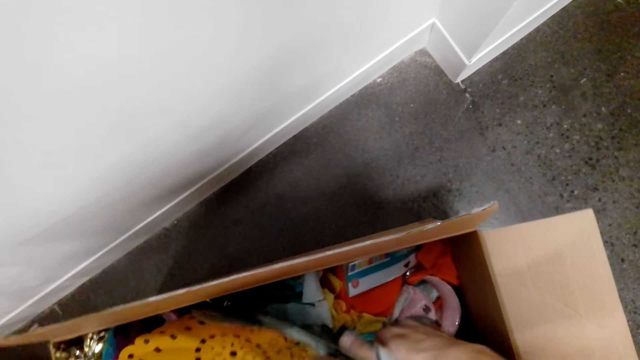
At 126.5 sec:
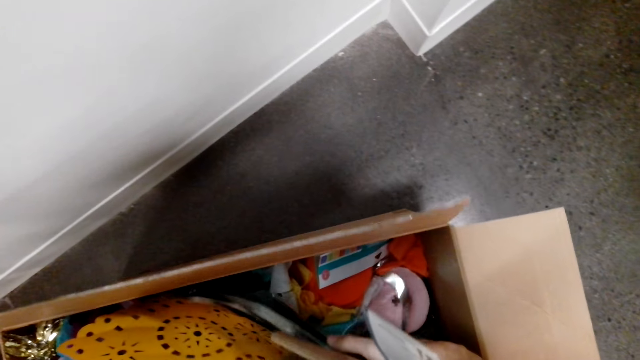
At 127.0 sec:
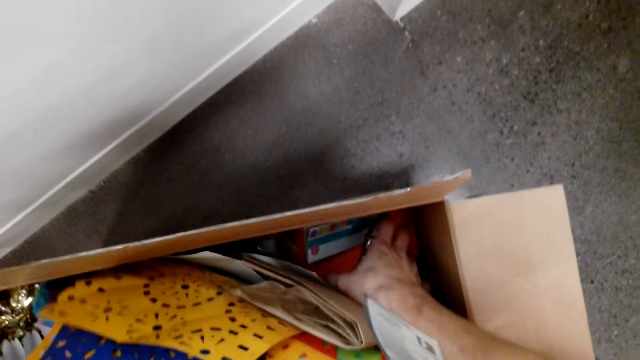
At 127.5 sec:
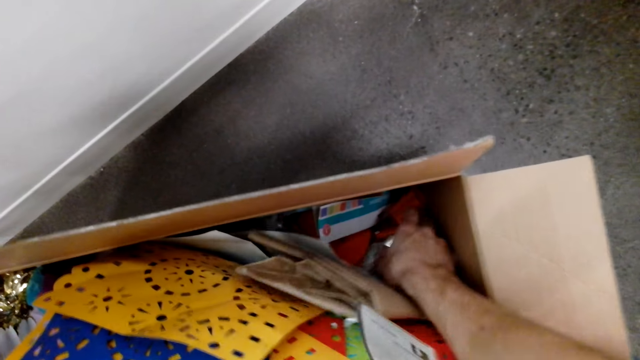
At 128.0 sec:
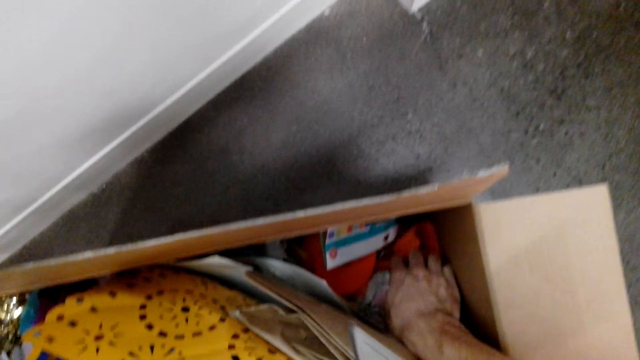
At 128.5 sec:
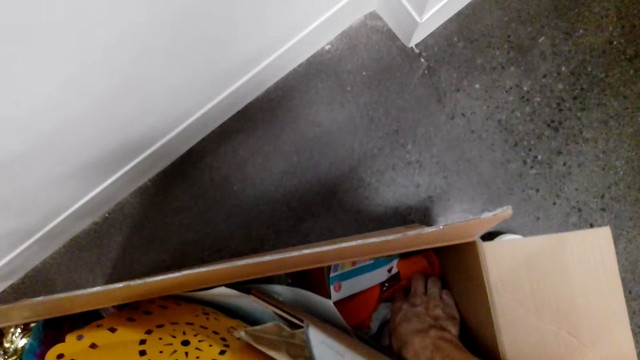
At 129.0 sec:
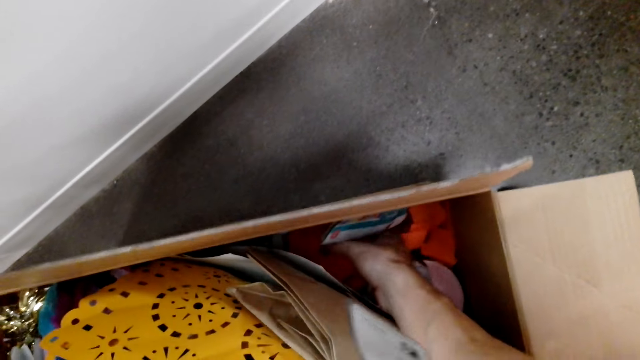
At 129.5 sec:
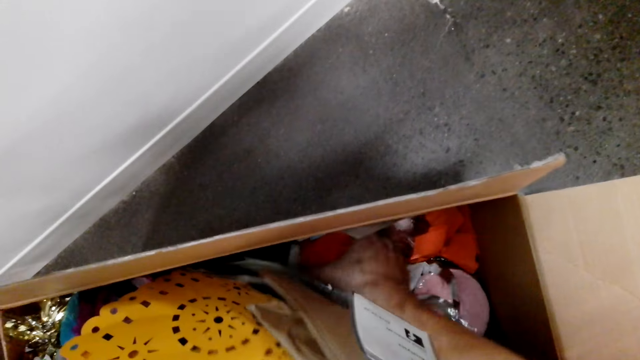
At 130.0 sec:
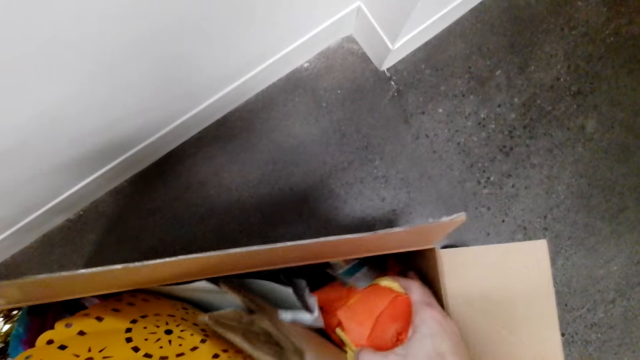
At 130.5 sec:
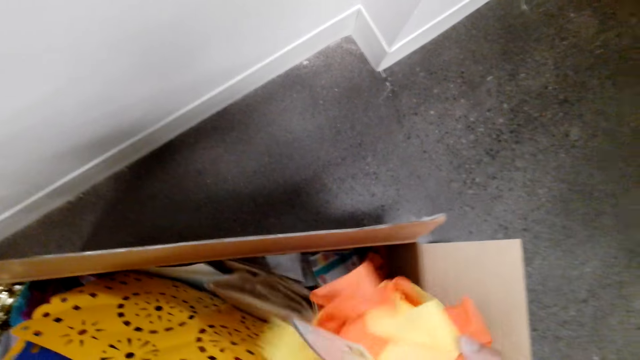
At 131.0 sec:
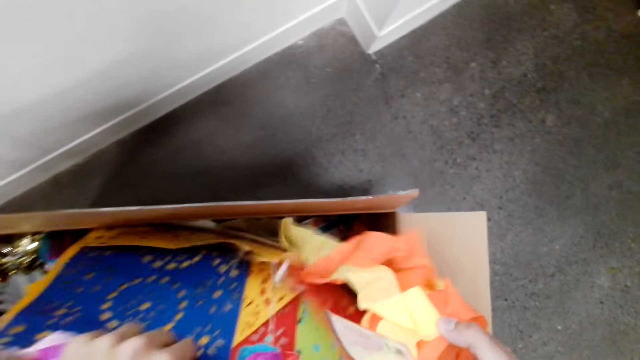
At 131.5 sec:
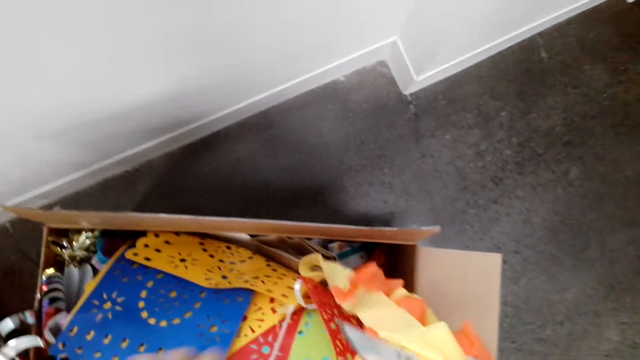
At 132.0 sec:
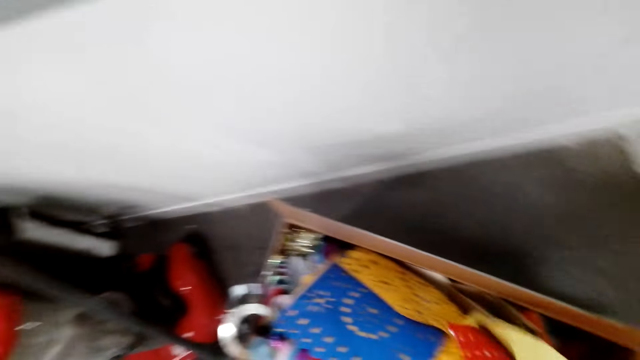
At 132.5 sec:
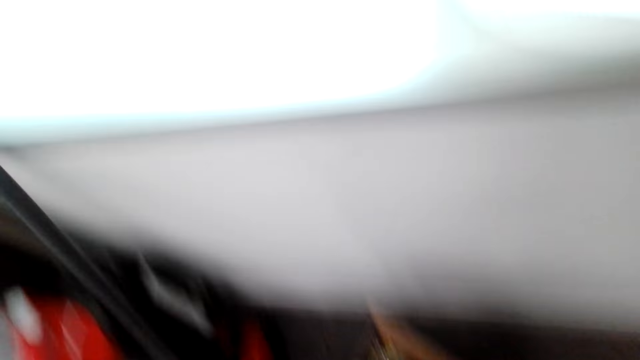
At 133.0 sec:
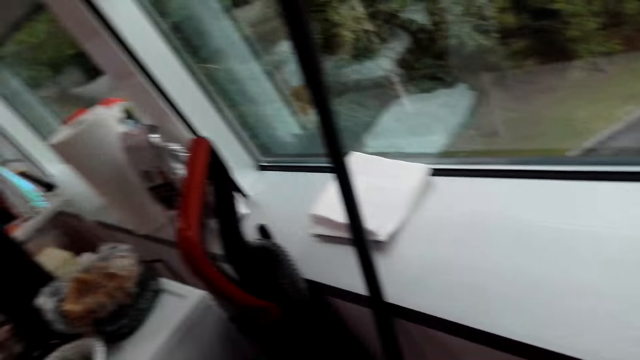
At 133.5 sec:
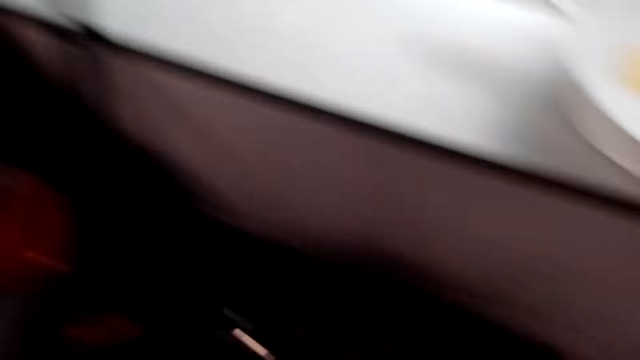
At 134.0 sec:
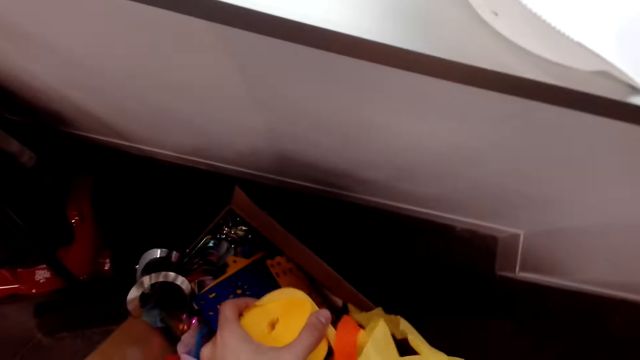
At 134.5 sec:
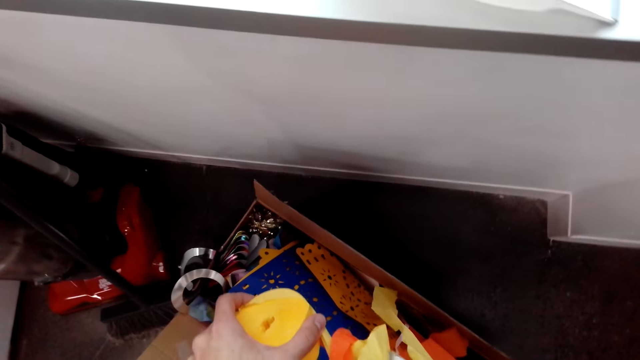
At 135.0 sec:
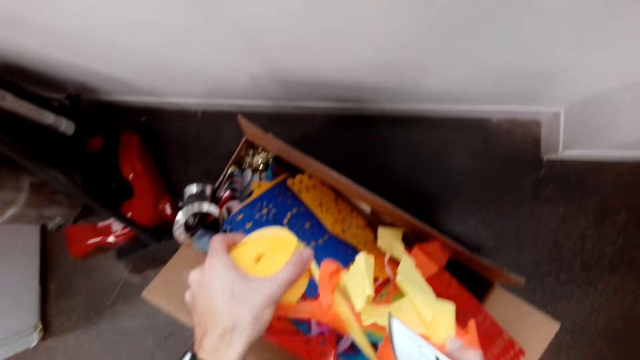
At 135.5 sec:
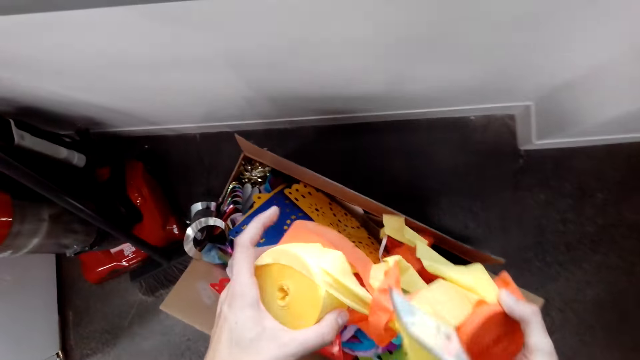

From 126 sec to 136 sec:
The camera wearer holds the decoration tape.

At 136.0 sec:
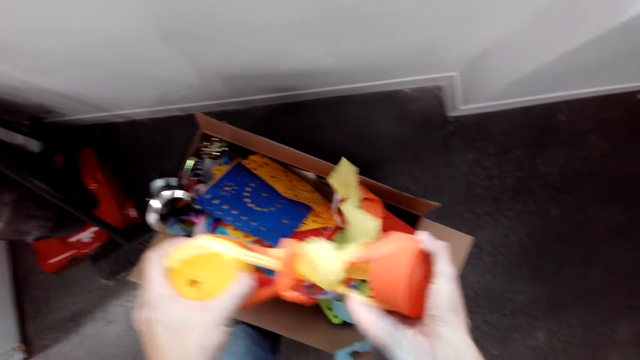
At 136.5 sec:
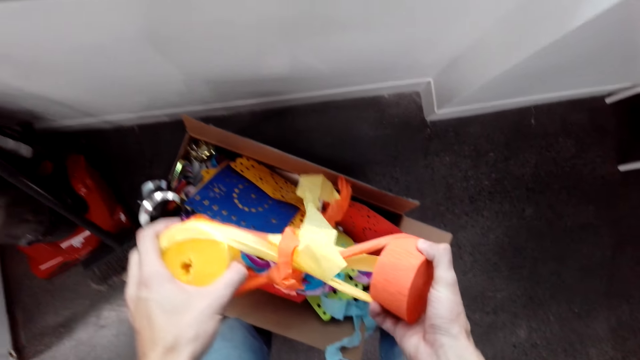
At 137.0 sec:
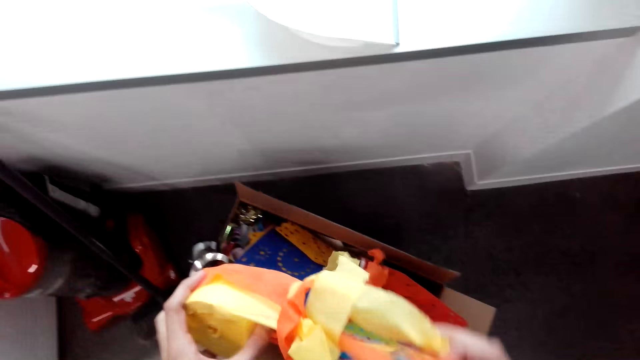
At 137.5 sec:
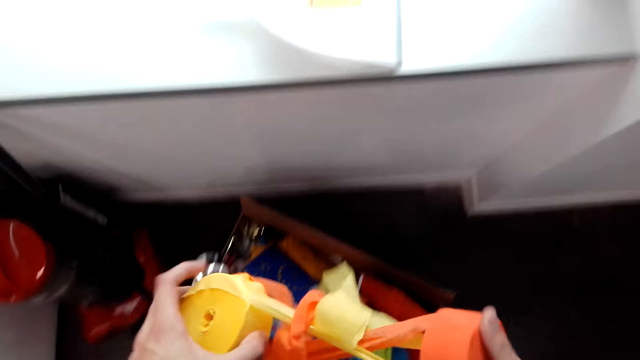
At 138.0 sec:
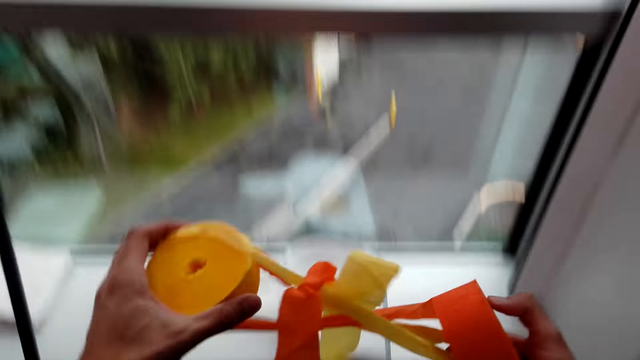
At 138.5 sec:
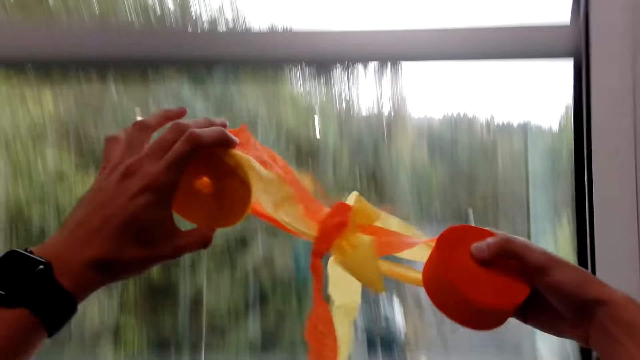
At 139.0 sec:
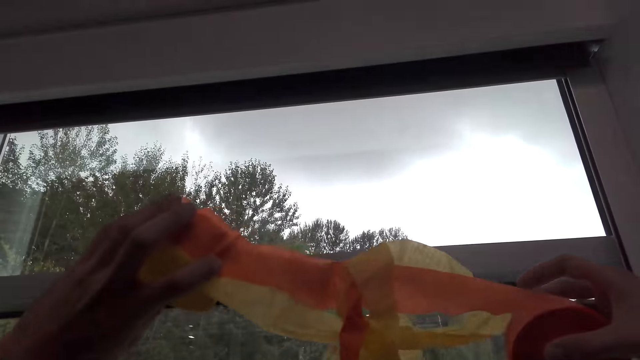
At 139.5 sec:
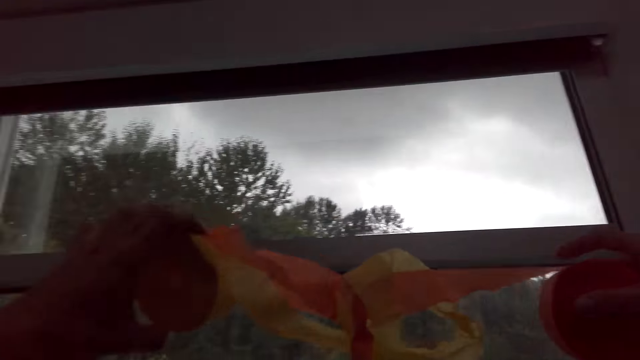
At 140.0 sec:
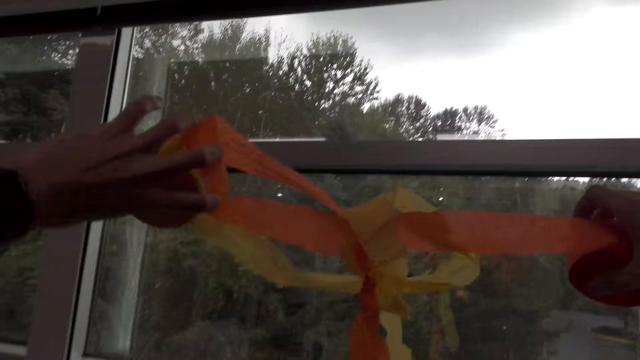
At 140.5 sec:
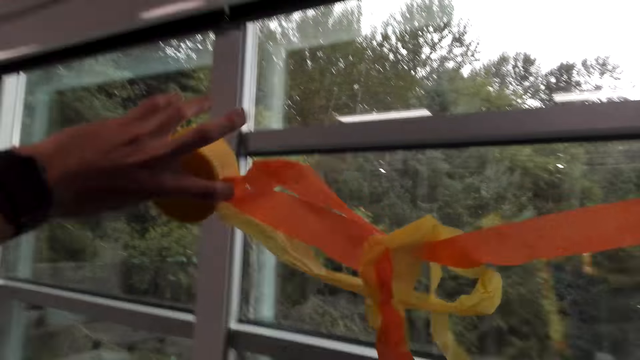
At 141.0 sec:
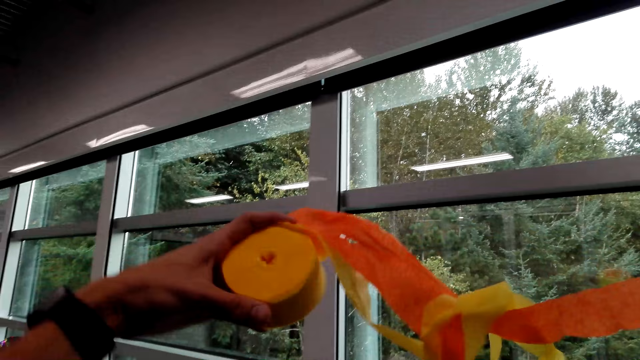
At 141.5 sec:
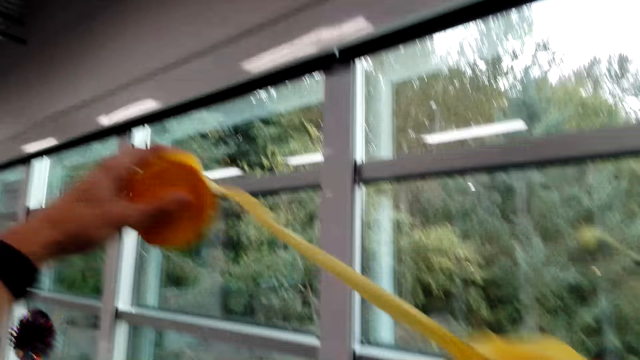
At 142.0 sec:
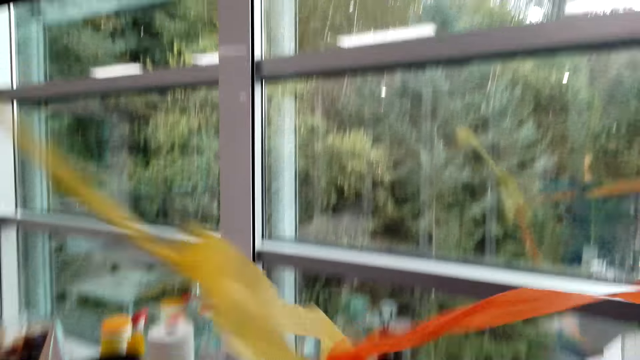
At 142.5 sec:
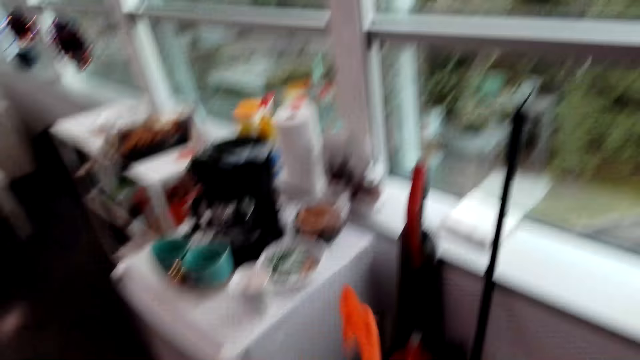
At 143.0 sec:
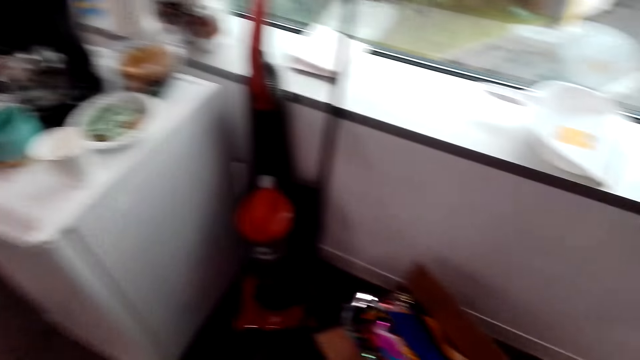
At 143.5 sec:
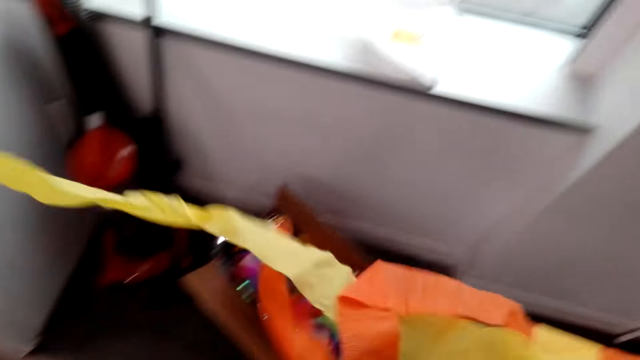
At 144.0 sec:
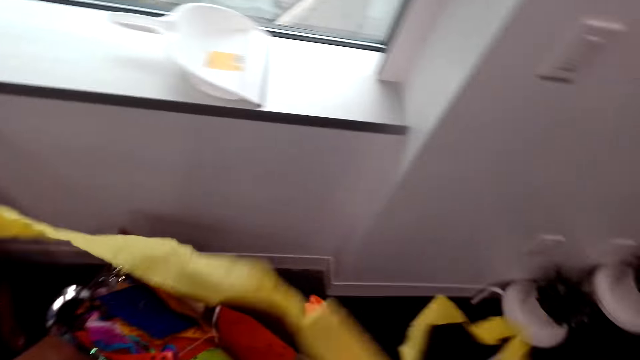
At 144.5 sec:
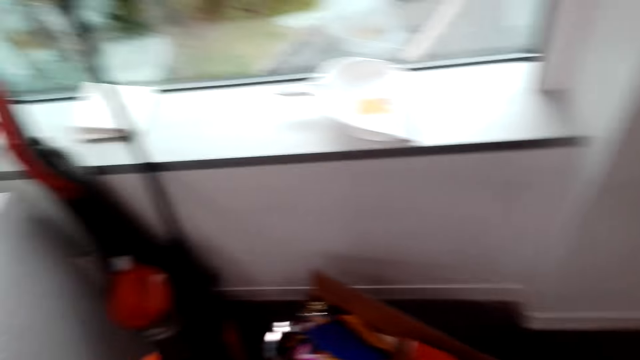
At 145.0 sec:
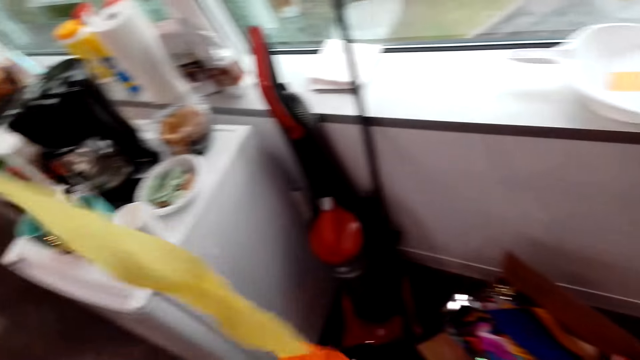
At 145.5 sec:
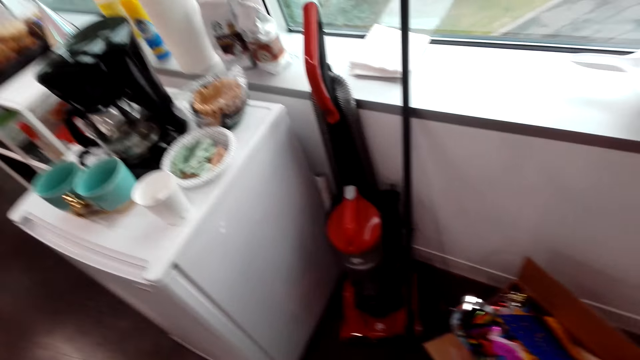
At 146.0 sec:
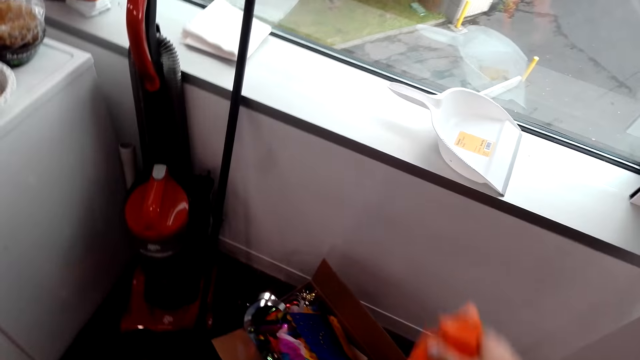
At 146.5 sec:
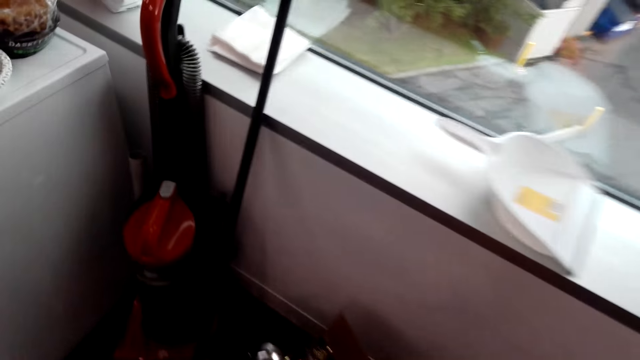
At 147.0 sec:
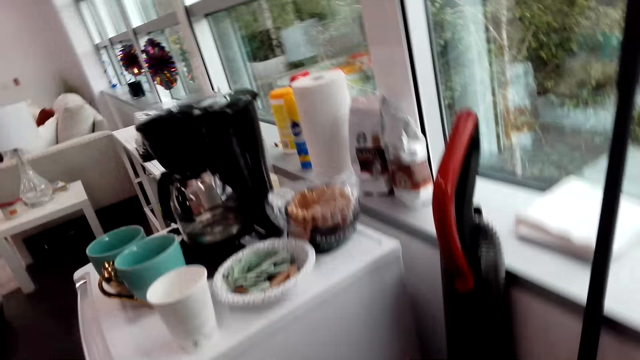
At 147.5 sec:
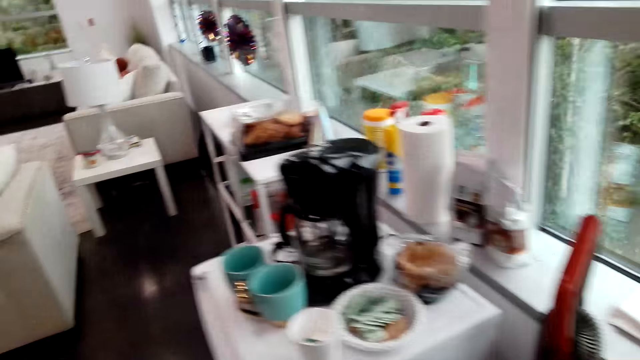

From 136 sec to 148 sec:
The camera wearer detaches the flowers.
